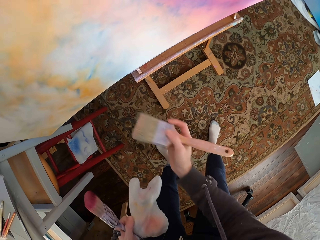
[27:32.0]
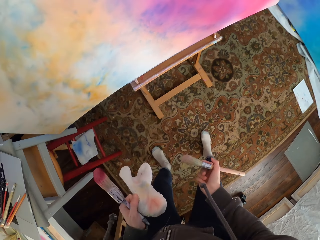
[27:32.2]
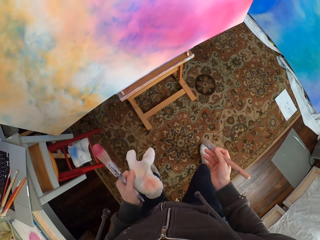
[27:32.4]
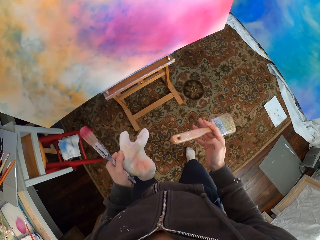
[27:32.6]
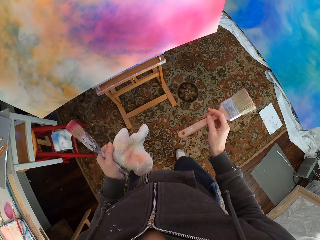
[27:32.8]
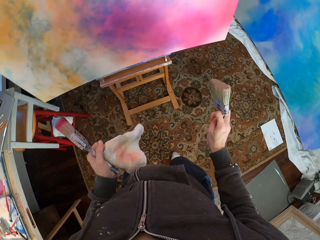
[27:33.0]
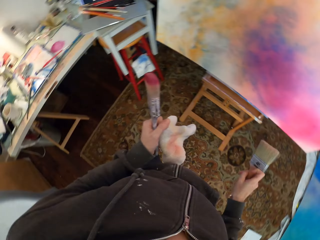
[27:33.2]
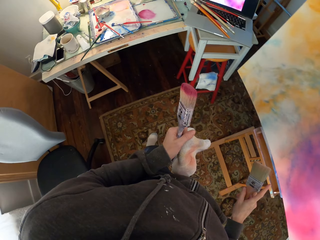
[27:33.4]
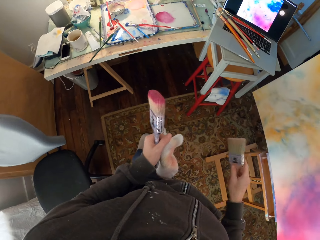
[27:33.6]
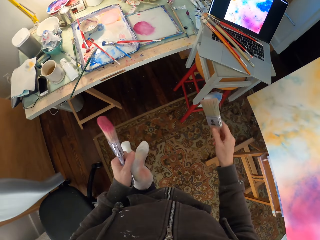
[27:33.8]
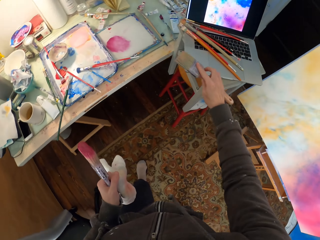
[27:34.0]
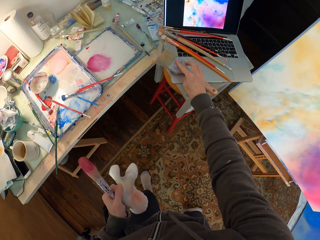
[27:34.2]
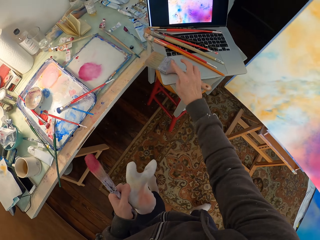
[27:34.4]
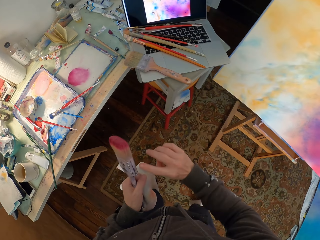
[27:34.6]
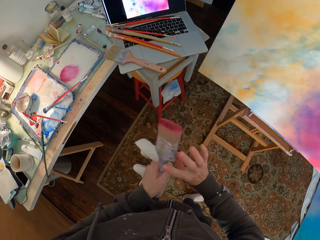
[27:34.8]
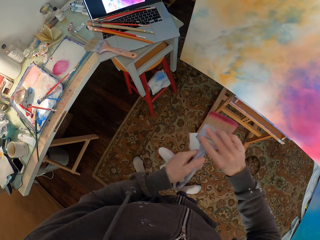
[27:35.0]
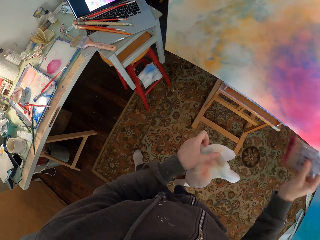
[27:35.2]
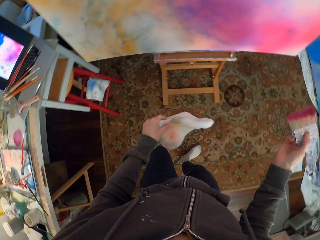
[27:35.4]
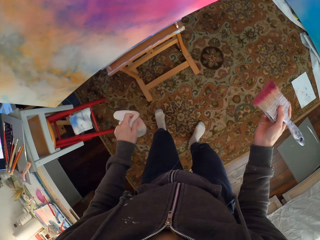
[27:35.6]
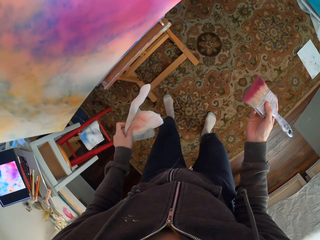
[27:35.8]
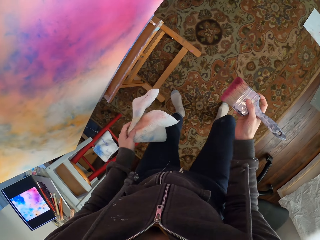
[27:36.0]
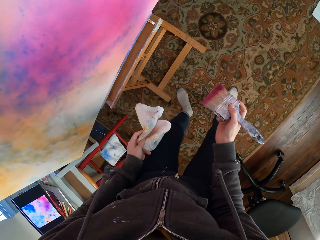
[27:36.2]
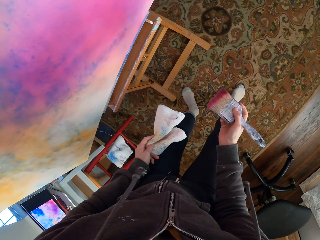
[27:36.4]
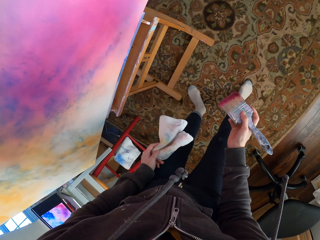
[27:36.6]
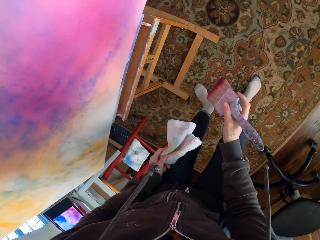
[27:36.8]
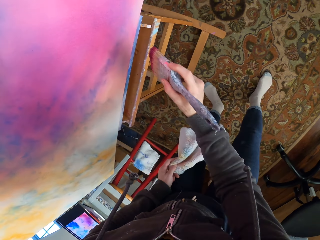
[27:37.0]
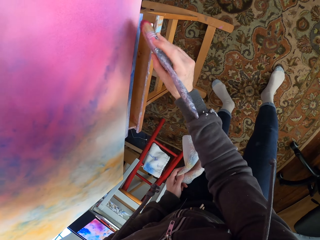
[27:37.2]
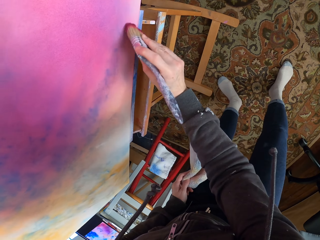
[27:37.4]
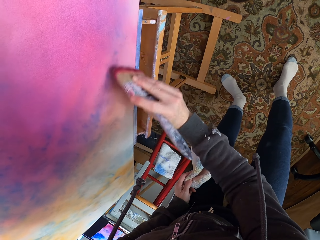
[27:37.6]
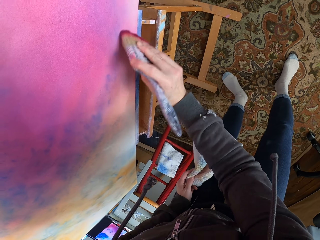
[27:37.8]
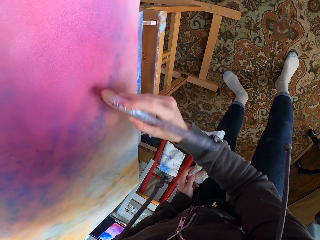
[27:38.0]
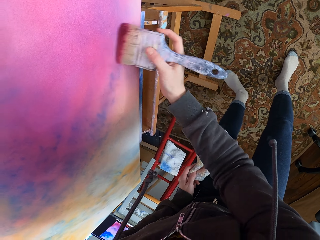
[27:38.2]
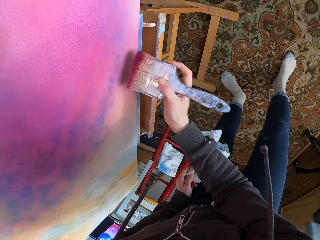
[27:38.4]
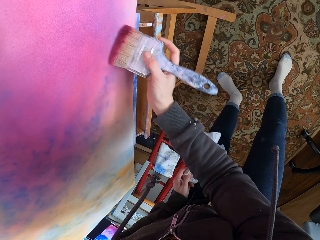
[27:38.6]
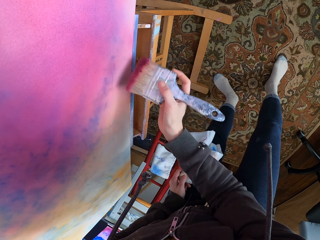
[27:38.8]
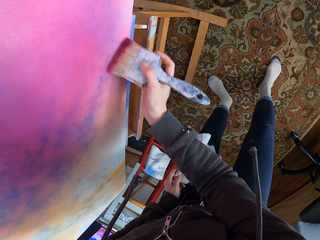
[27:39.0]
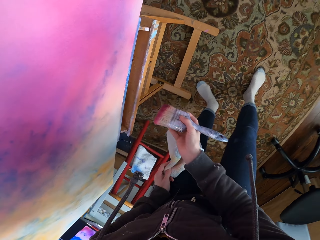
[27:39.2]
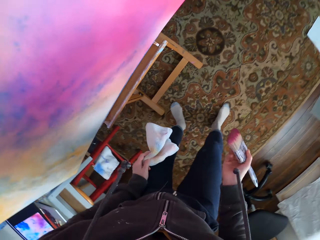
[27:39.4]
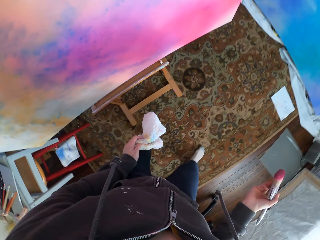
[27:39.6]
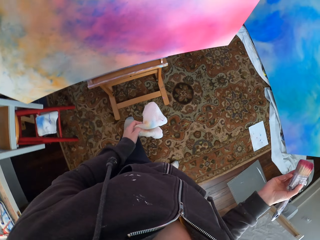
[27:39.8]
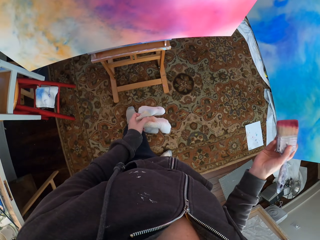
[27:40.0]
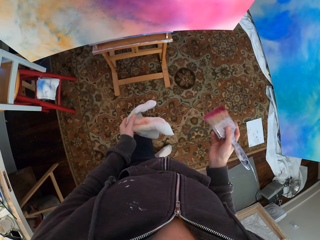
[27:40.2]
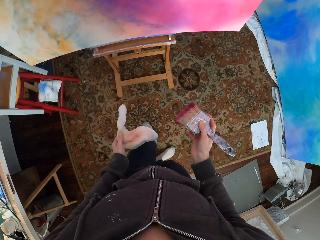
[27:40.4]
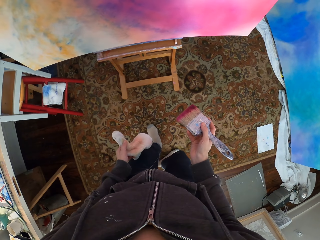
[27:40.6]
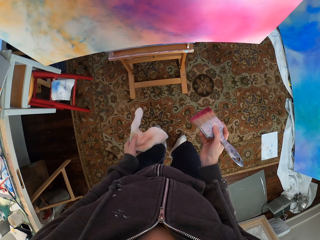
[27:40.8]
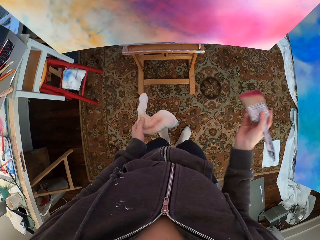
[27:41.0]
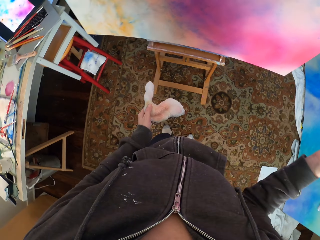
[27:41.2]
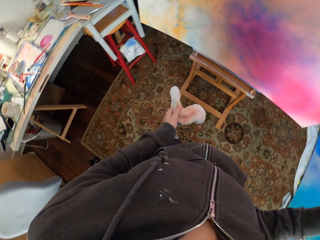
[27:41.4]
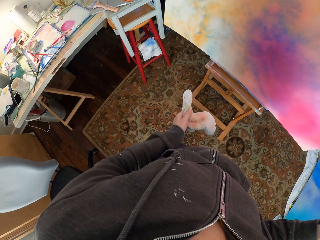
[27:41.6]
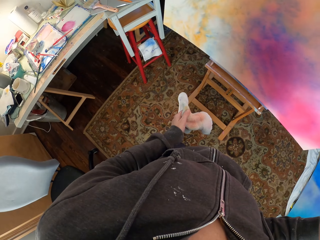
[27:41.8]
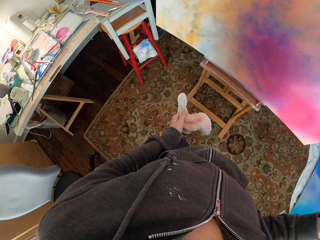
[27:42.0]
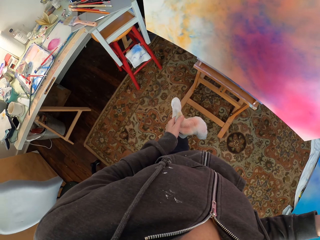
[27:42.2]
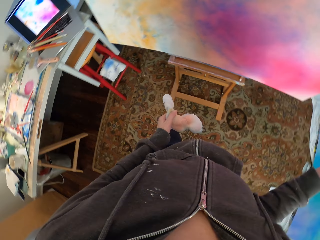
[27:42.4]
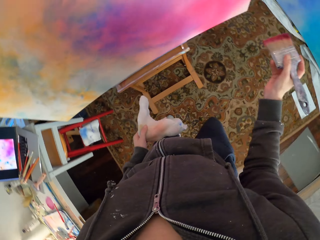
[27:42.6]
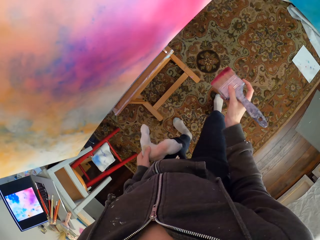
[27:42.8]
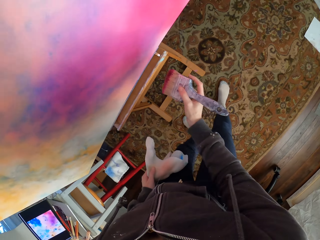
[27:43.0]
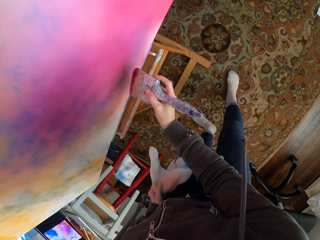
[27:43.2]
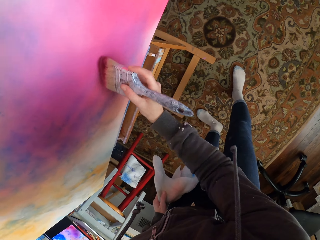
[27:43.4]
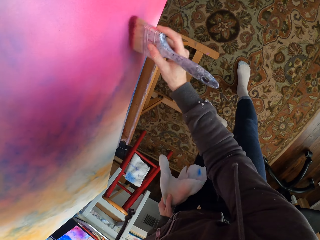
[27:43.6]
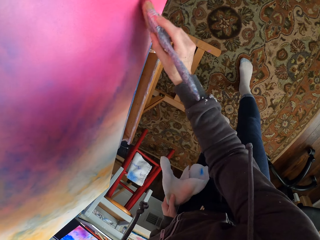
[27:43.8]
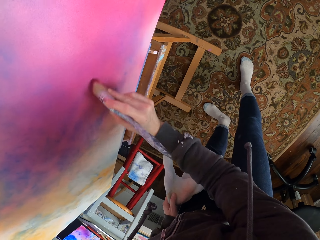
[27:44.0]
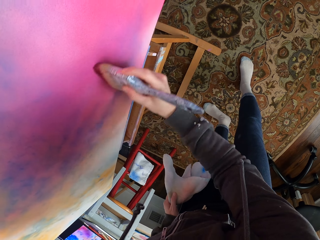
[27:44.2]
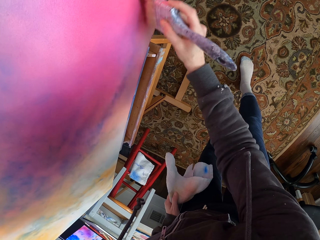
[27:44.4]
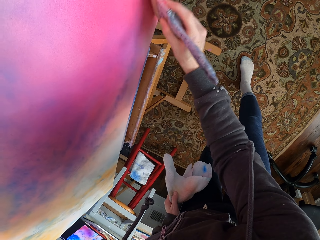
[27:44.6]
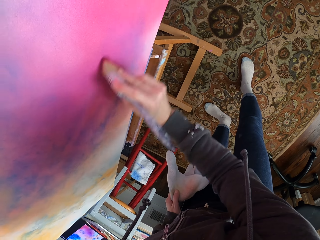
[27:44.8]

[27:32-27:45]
The camera wearer looks at the canvas. They move to the table. They put the brush on the laptop. They take a brush from the left hand. They move beside the canvas. They paint the canvas. They look at the canvas. They lift the right hand. They paint the canvas.

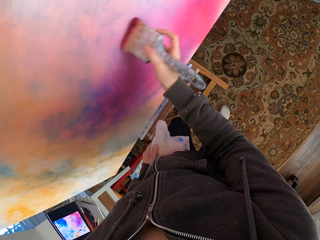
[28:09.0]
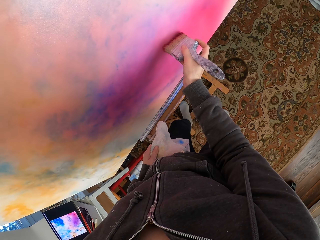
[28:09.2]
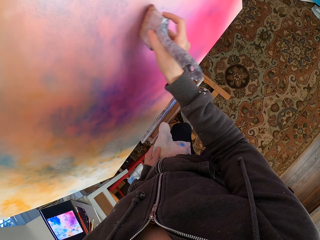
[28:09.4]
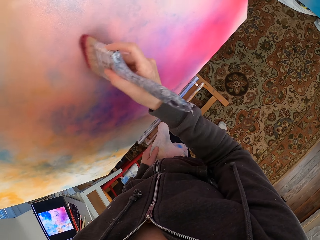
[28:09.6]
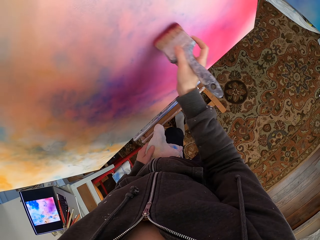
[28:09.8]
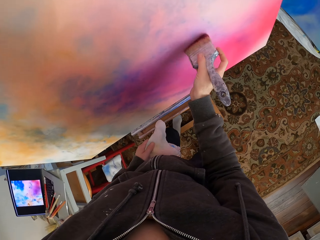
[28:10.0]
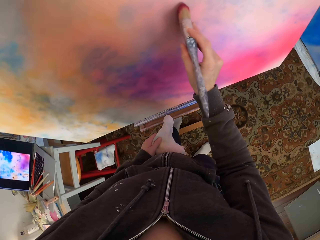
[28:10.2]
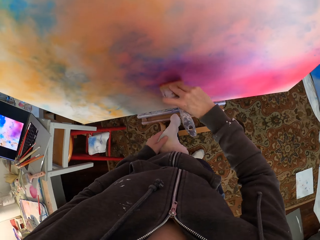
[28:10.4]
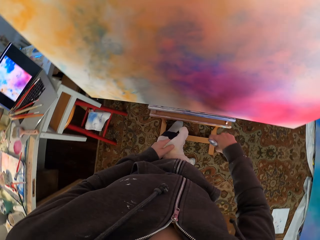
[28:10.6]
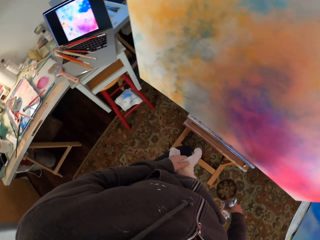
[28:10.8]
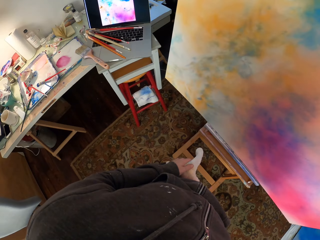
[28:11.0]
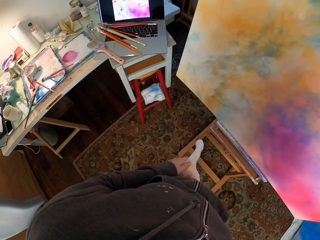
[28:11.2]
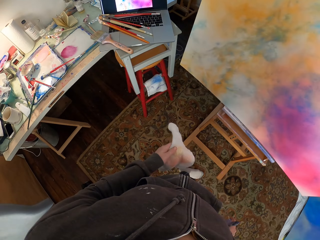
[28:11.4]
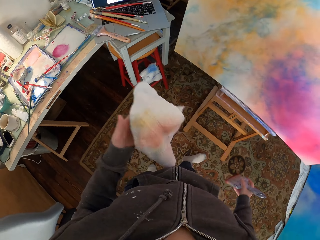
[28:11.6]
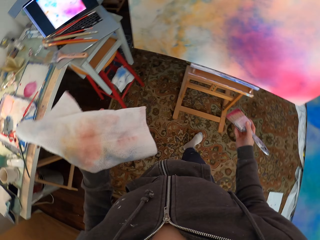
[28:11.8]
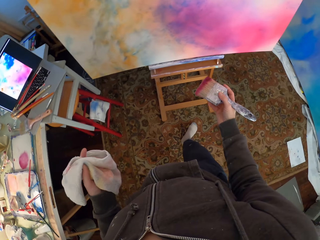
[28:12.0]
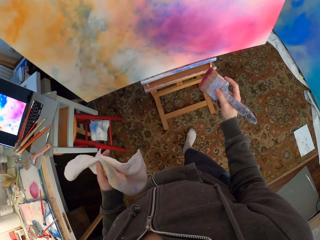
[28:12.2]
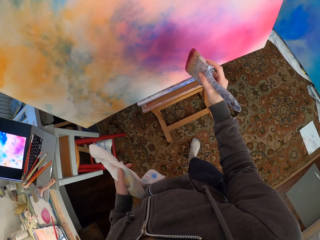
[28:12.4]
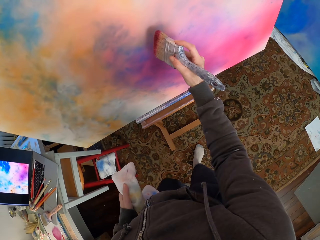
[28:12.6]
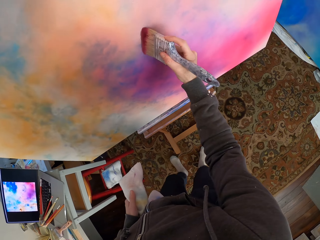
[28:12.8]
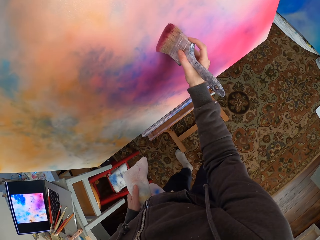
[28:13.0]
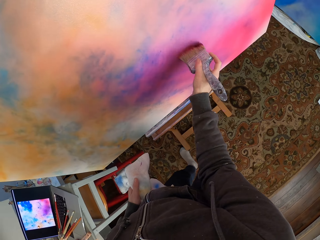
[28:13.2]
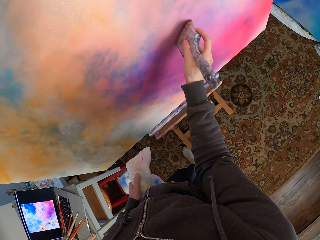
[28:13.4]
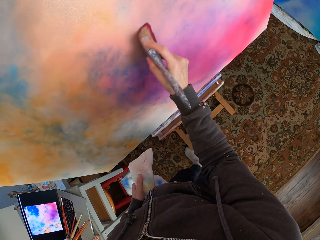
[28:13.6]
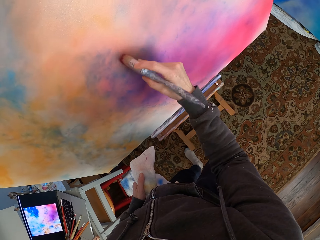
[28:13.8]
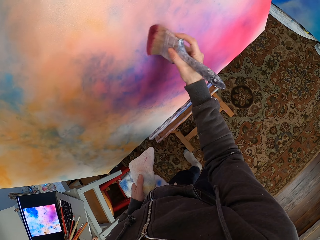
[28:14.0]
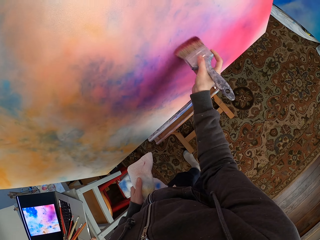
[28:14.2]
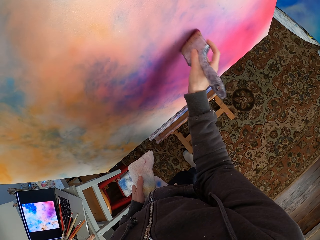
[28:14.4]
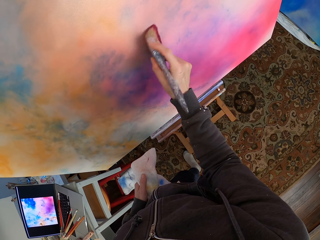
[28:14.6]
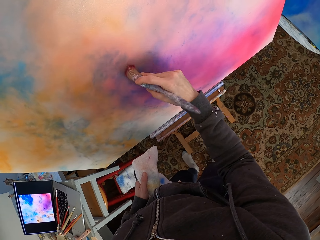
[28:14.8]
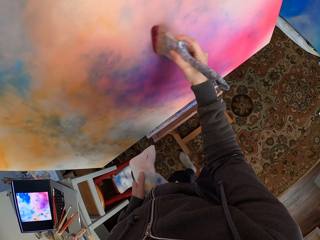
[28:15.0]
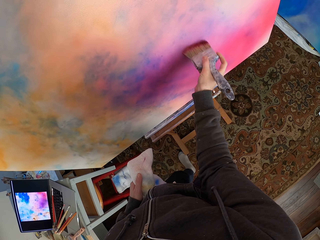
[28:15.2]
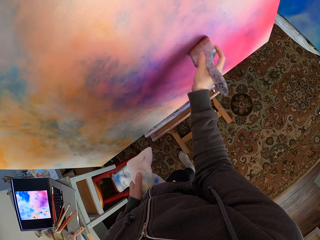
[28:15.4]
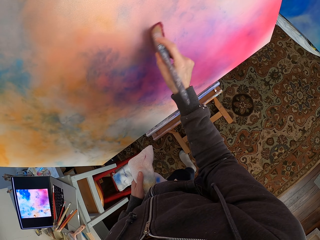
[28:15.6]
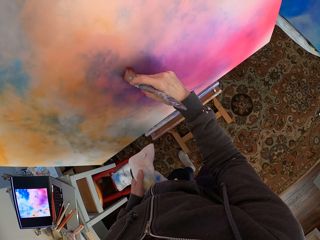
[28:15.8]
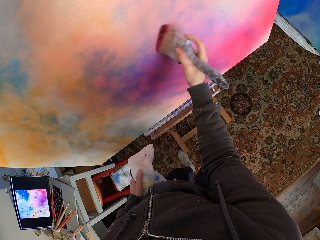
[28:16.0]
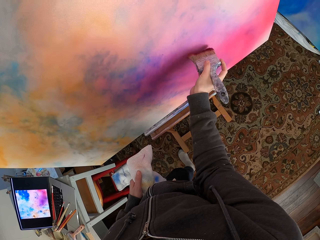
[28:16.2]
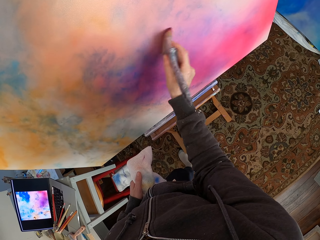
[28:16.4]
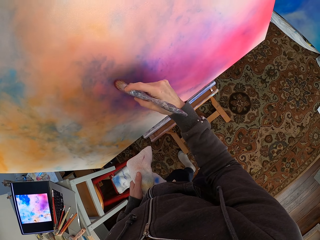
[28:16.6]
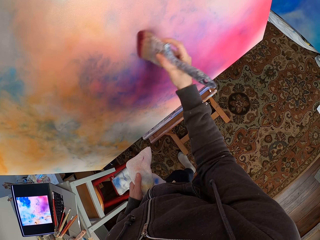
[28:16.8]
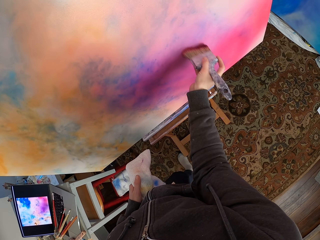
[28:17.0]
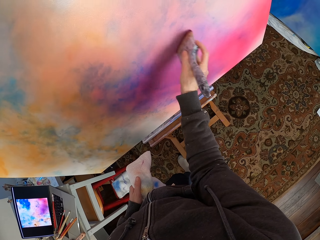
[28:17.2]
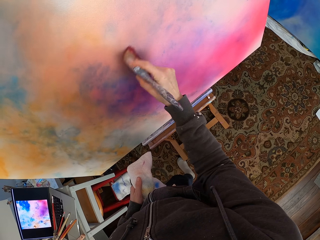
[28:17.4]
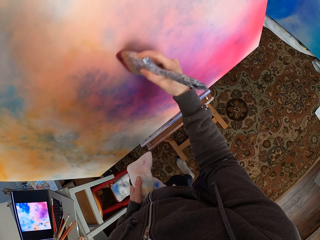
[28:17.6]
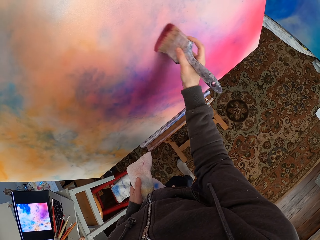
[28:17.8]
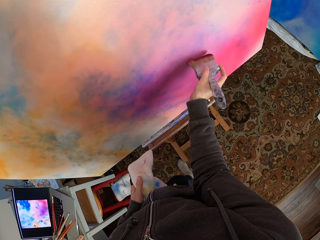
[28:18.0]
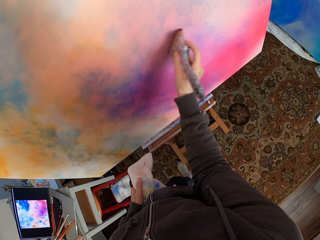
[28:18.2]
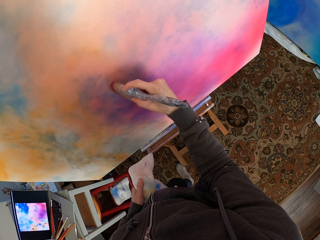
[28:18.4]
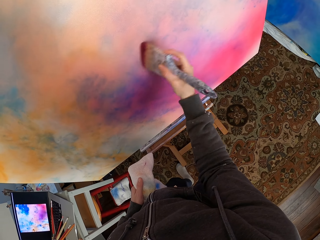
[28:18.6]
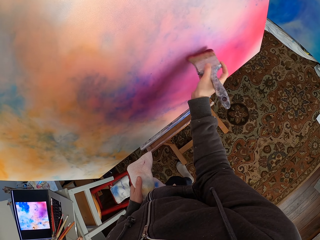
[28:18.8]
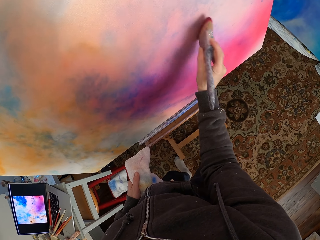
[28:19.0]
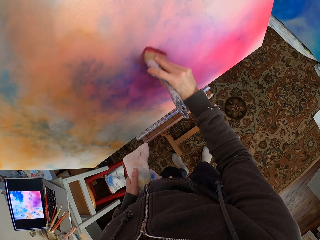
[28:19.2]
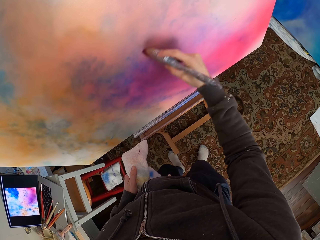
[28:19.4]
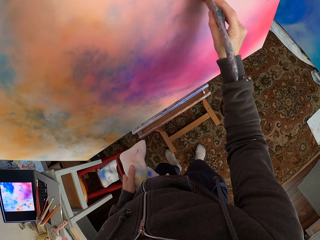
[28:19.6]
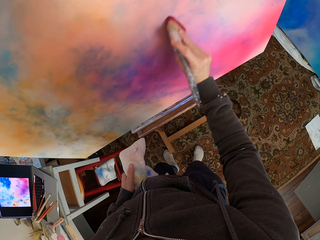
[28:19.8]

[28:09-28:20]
The camera wearer looks at the laptop. They lift the towel on the left hand. They paint the canvas.
